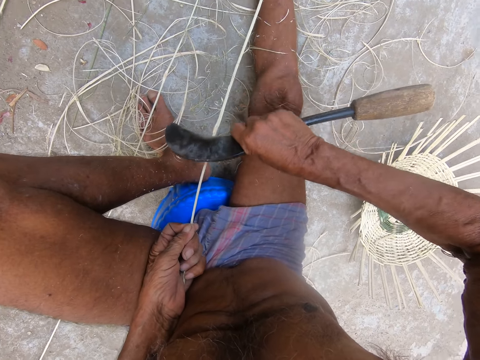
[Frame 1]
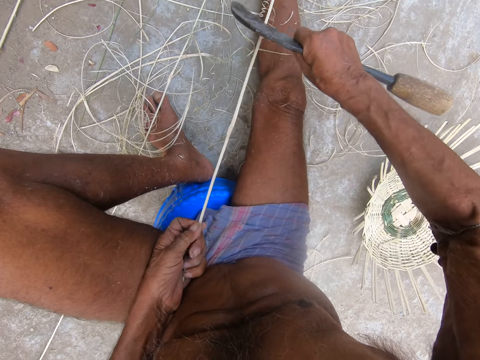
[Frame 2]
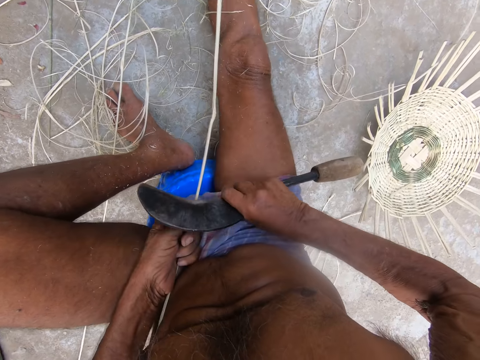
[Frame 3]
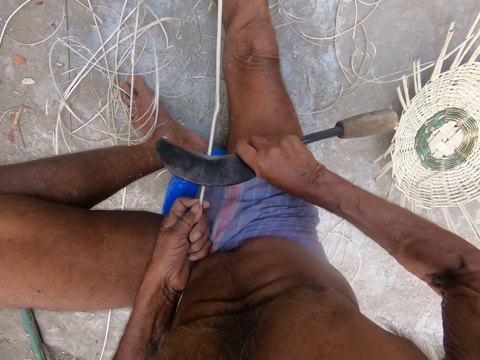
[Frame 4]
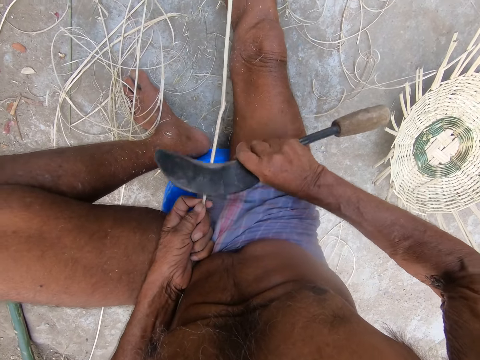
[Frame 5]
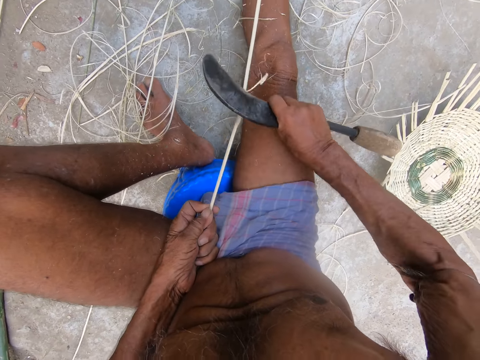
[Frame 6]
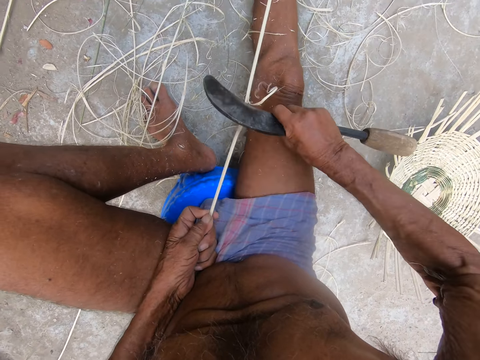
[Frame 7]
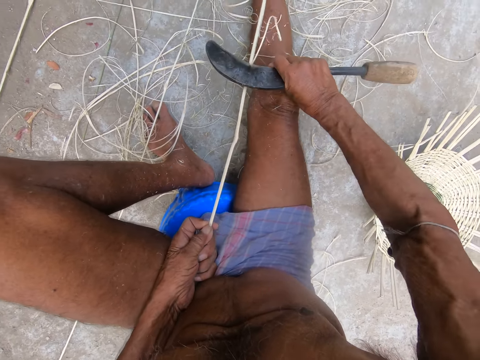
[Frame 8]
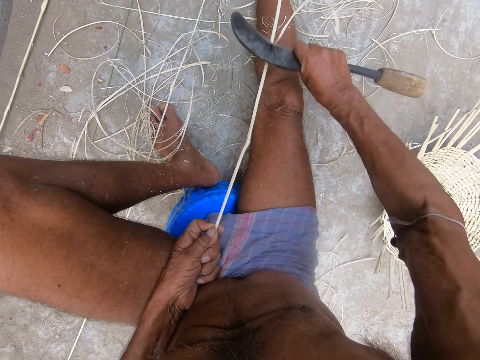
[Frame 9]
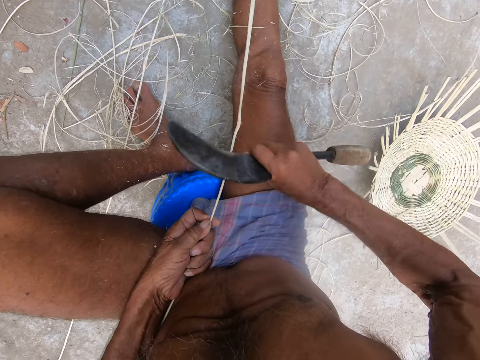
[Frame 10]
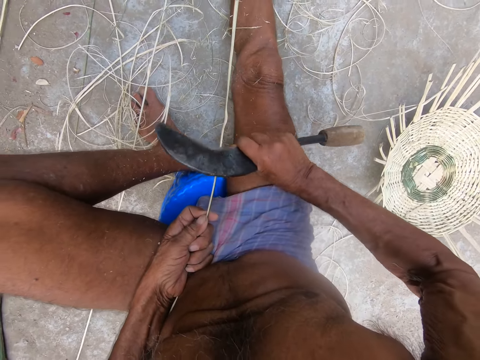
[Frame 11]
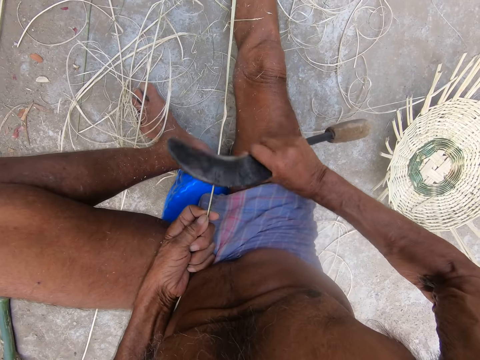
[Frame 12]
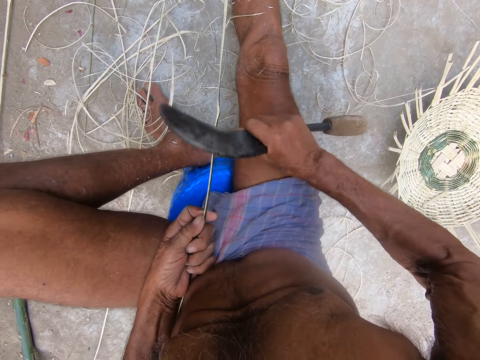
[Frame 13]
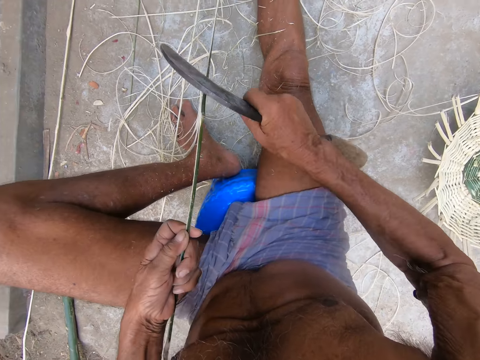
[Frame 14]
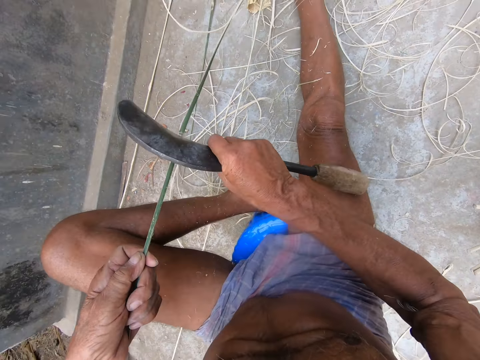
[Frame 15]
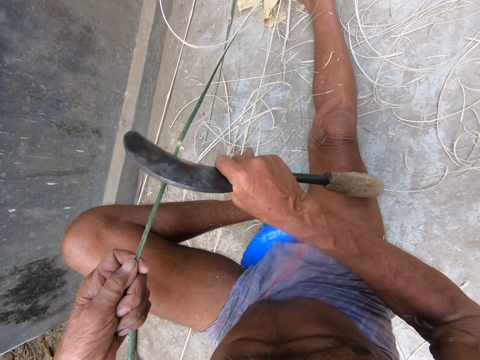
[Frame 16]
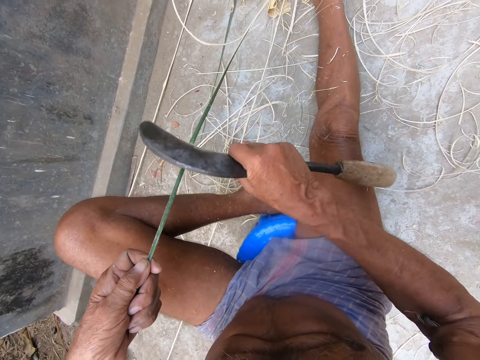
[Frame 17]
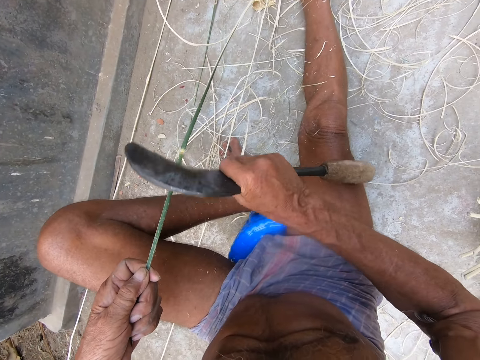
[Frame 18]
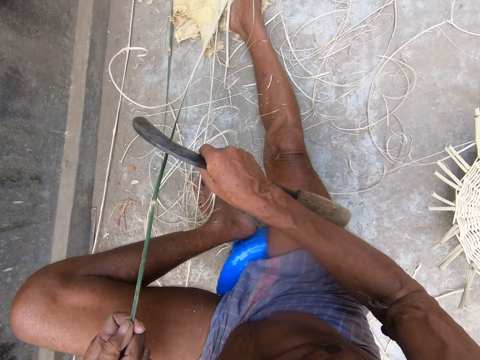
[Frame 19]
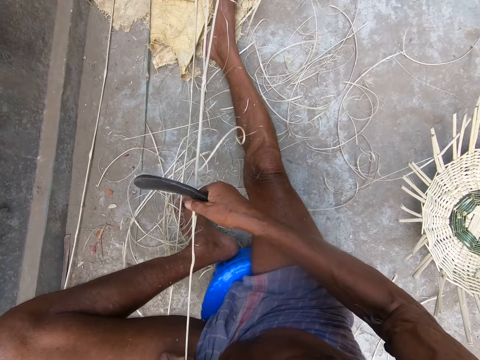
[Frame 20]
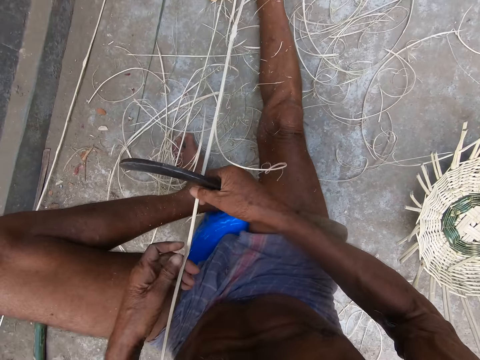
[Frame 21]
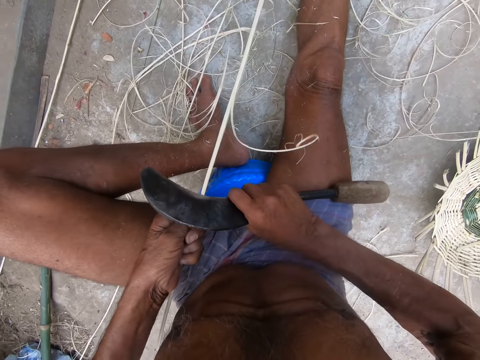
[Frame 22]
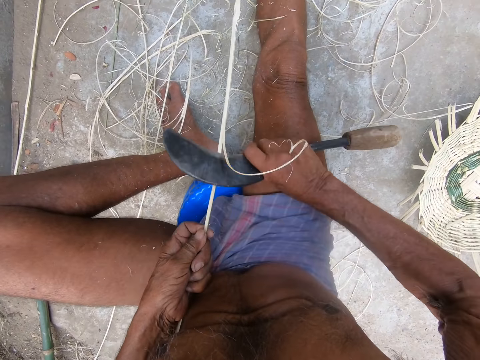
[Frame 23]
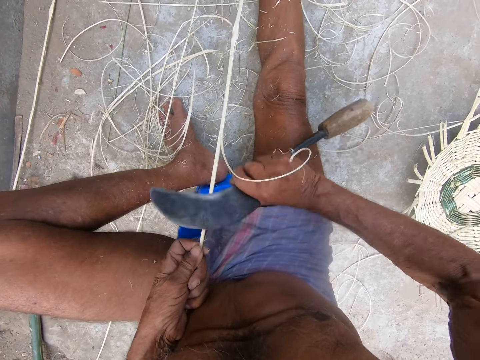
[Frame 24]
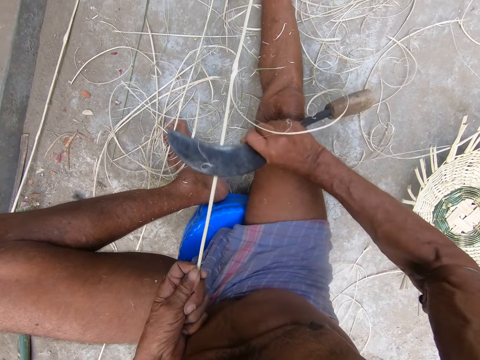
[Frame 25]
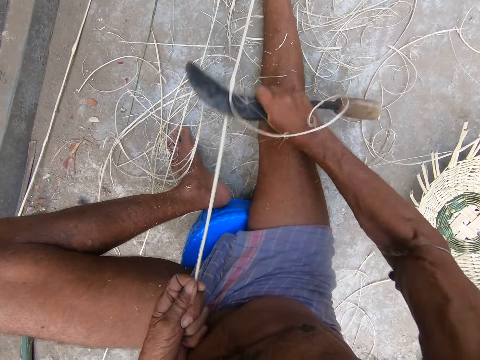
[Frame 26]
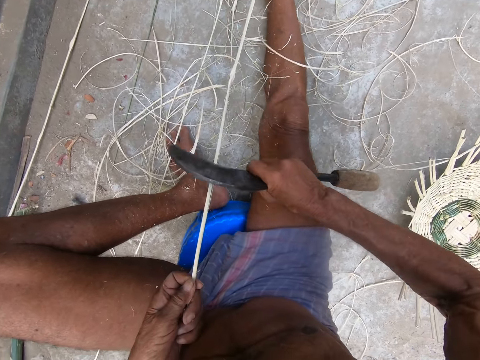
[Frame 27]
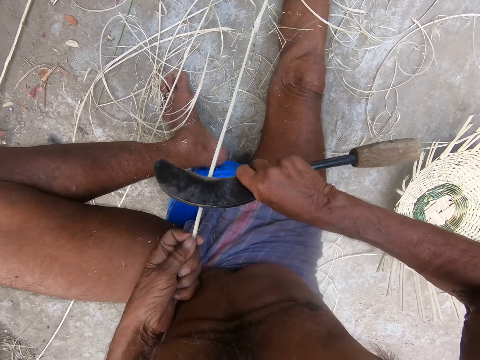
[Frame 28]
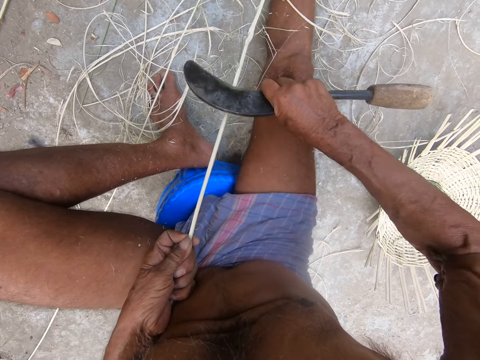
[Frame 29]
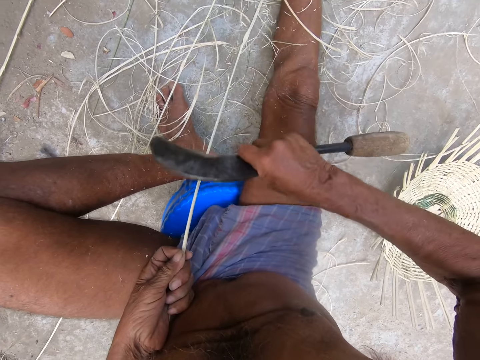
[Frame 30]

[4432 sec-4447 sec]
The camera wearer lifts the bamboo strip with his left hand. He pulls the bamboo strip on the ground with both hands. He shaves the bamboo strip with the sickle in his right hand.

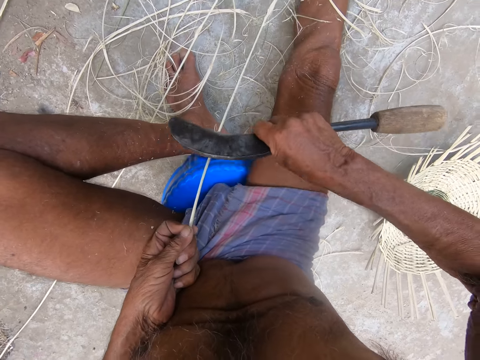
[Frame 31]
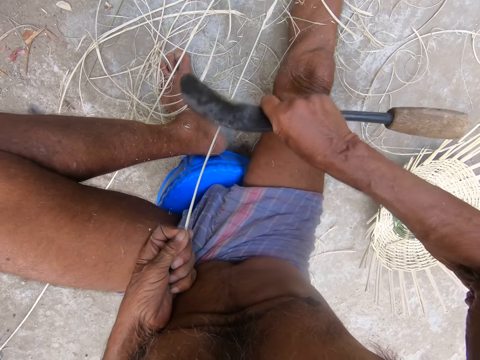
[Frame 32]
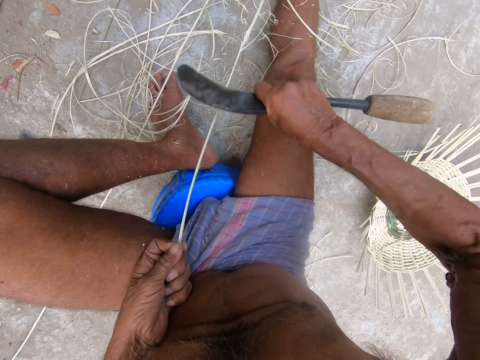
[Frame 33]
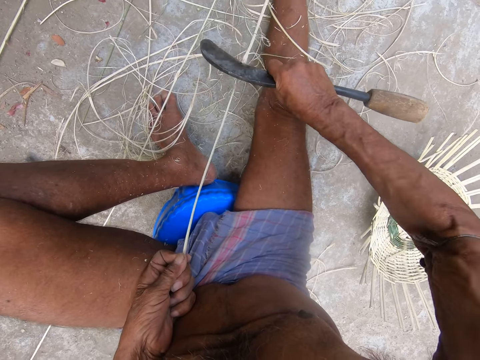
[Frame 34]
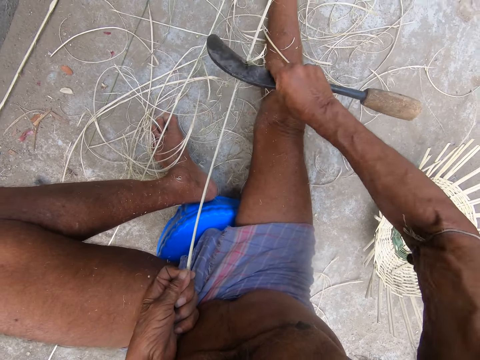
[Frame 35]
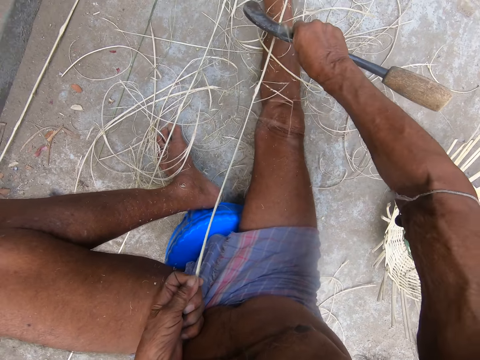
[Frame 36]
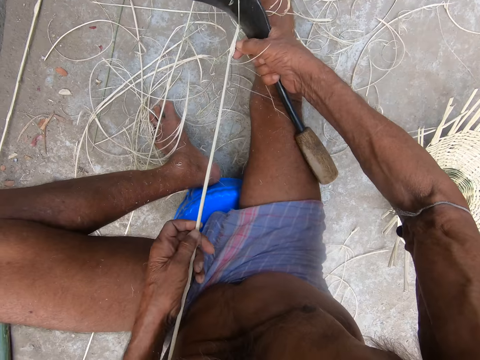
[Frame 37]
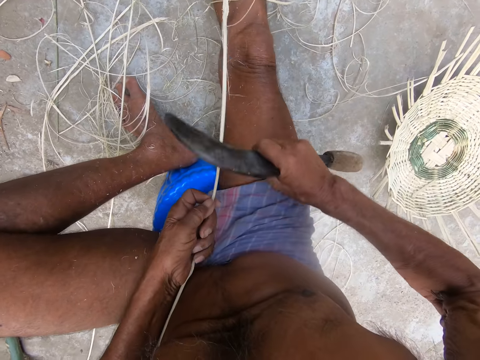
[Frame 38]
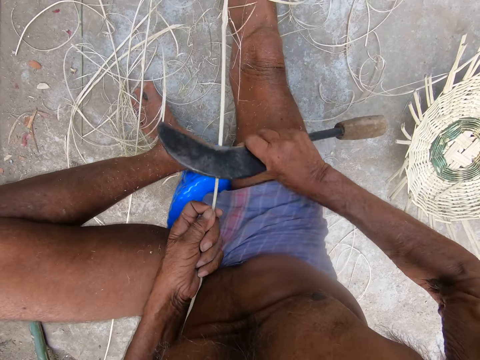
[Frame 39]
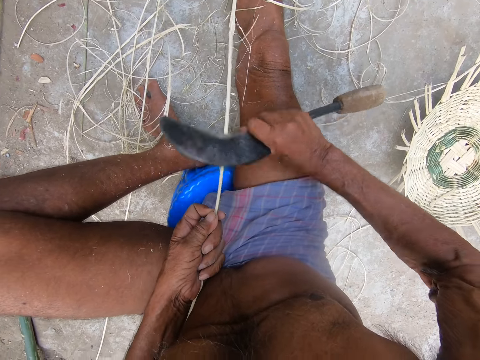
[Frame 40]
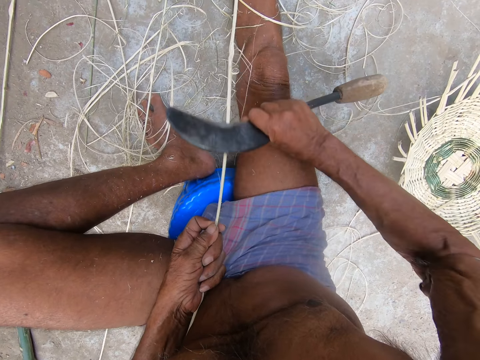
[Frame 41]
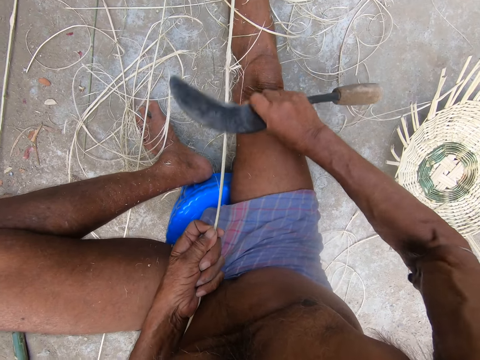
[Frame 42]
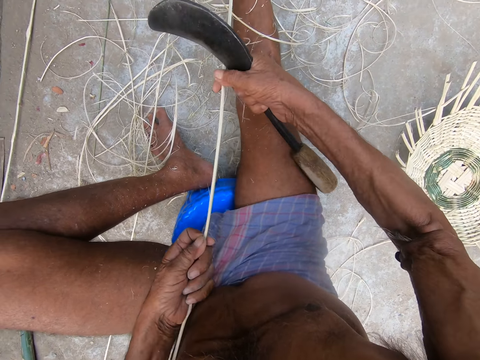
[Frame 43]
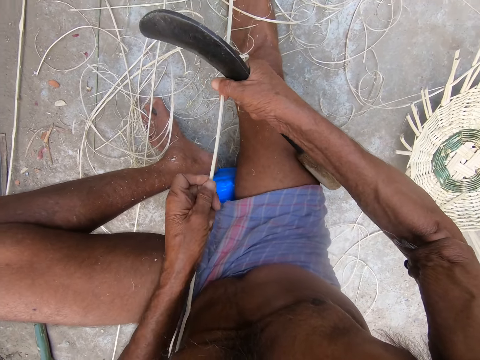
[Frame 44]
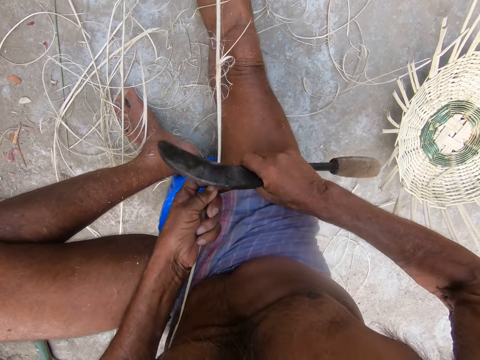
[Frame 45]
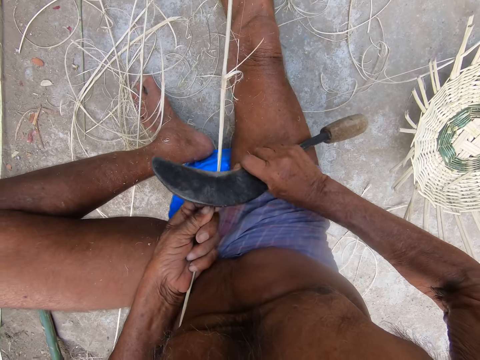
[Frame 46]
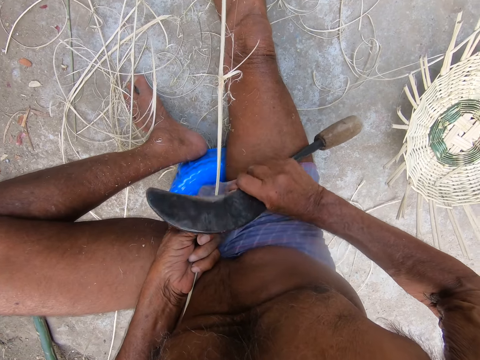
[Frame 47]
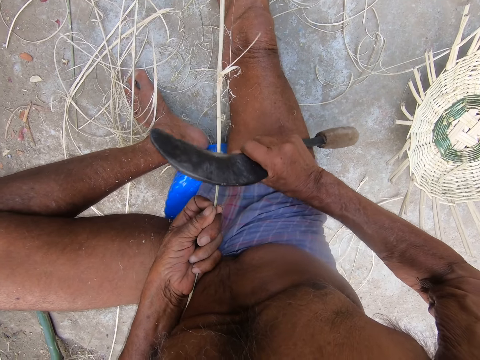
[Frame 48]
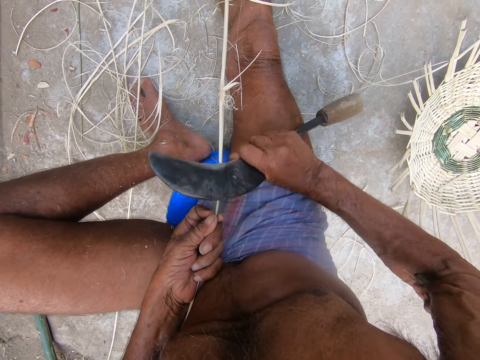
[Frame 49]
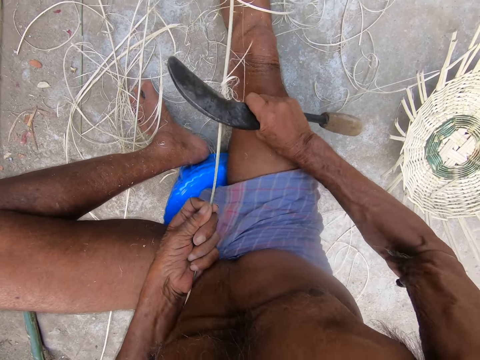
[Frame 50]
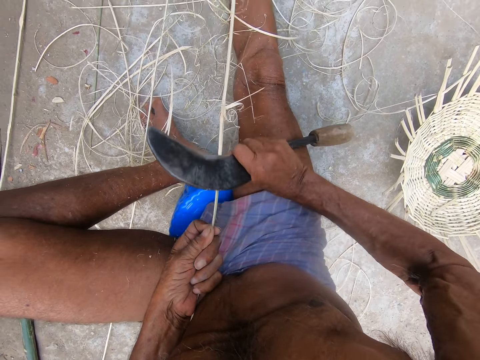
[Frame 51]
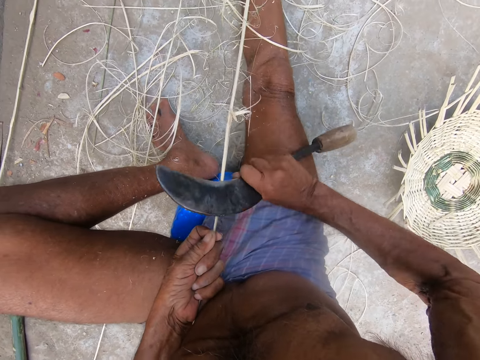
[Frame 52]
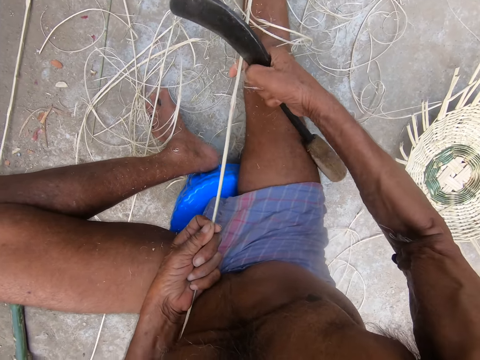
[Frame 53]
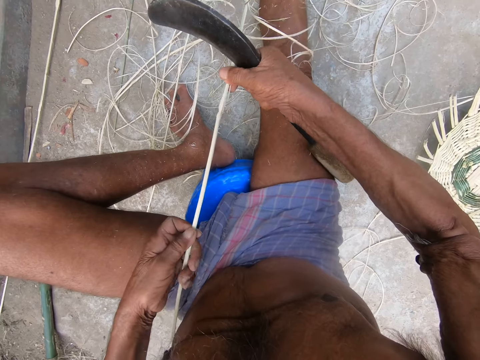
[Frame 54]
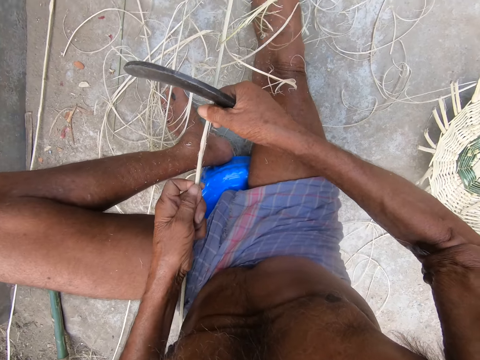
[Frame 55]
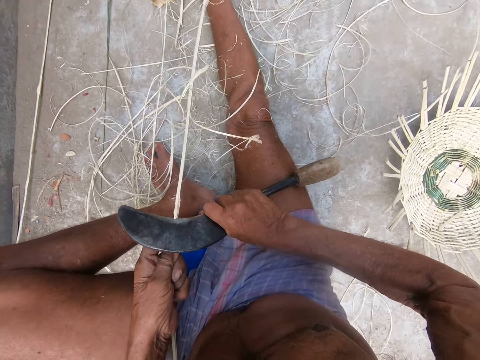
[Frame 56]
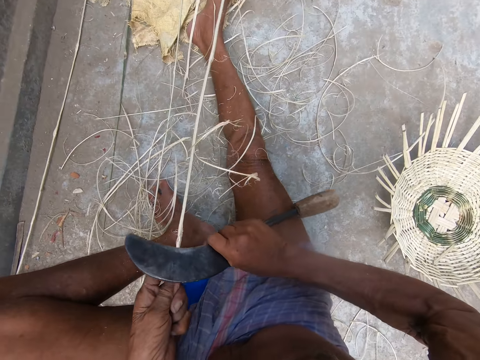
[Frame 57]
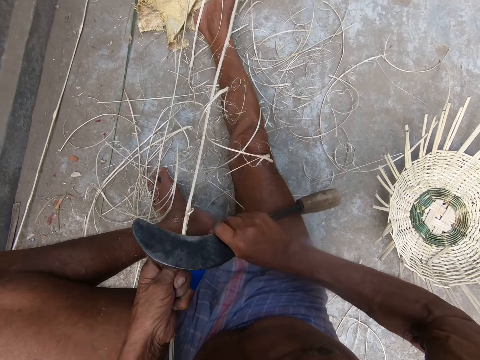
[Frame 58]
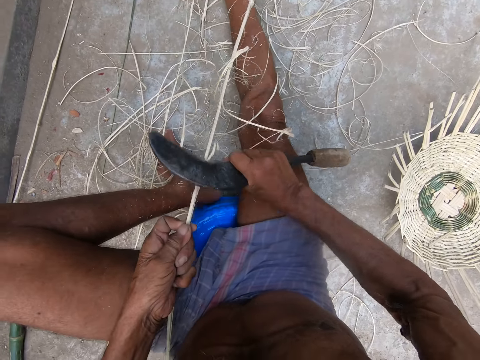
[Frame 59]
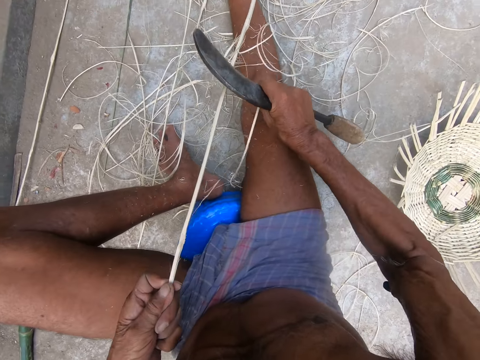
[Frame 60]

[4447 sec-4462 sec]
The camera wearer moves his left hand on the bamboo strip. He shaves the bamboo strip with the sickle in his right hand. He pulls the bamboo strip on the ground with his left hand. He shaves the bamboo strip with the sickle in his right hand.
